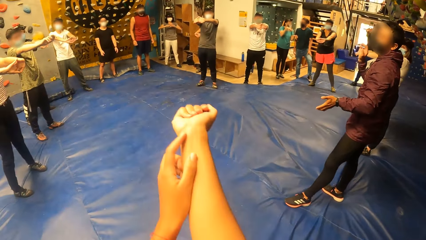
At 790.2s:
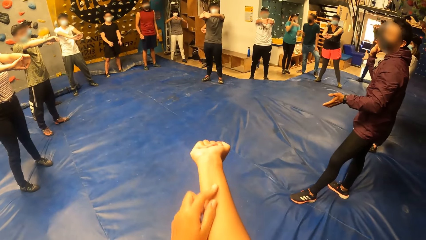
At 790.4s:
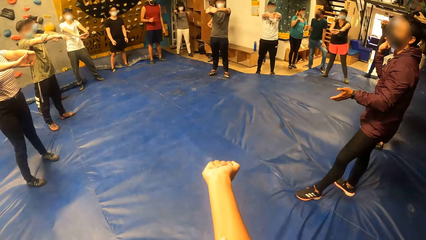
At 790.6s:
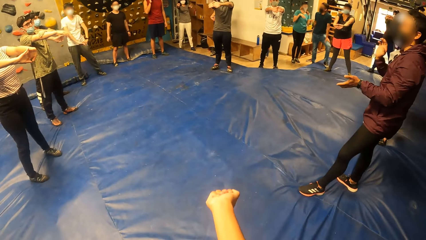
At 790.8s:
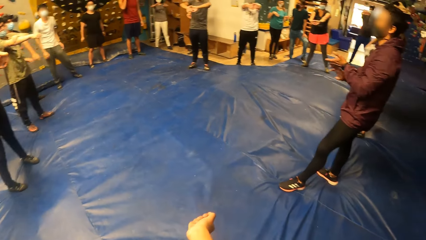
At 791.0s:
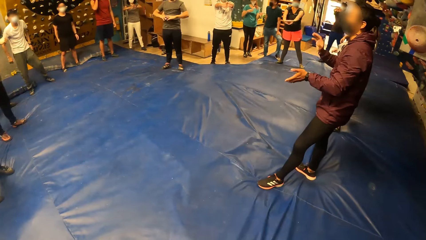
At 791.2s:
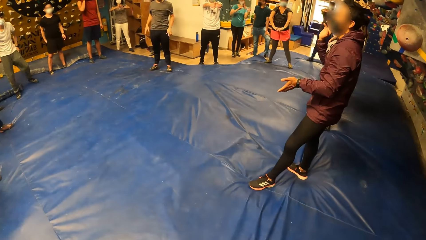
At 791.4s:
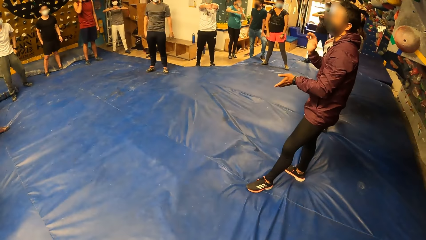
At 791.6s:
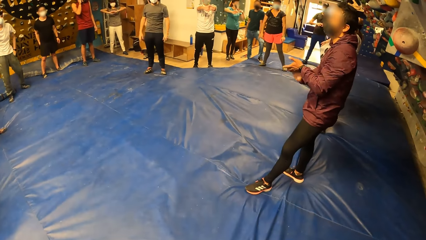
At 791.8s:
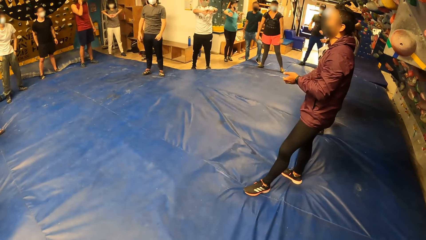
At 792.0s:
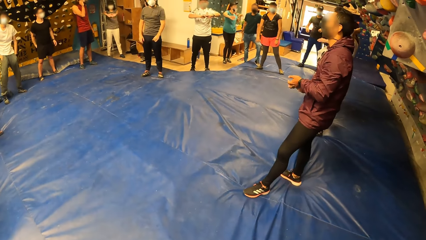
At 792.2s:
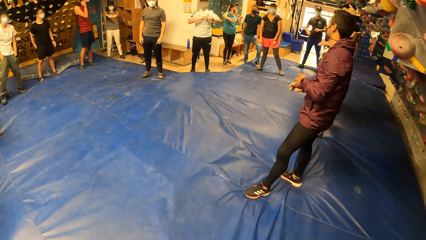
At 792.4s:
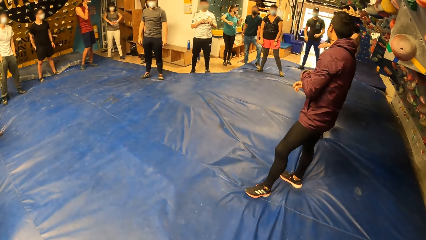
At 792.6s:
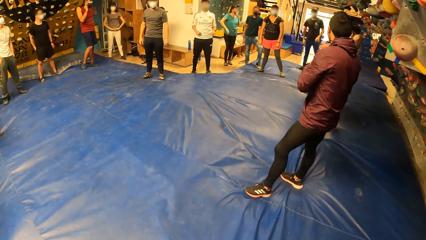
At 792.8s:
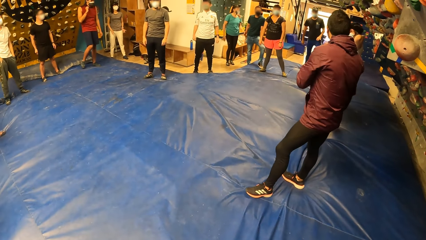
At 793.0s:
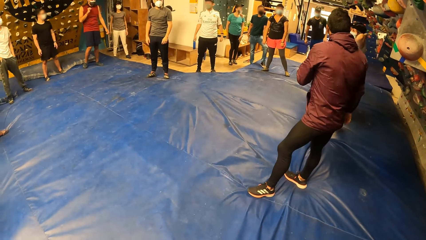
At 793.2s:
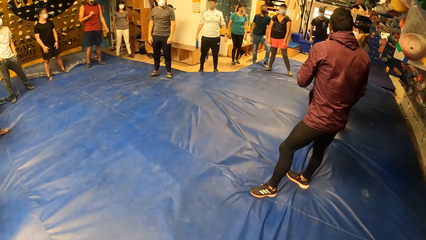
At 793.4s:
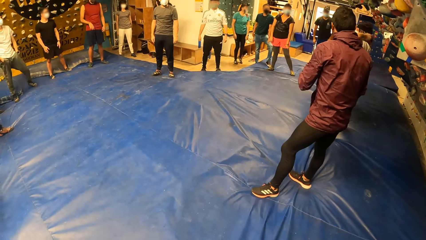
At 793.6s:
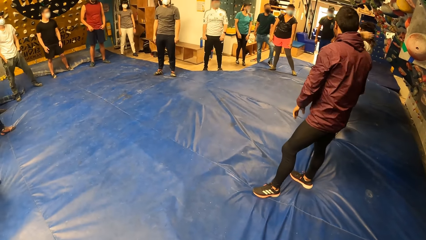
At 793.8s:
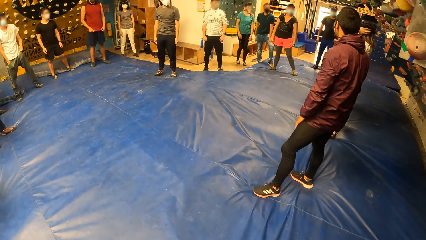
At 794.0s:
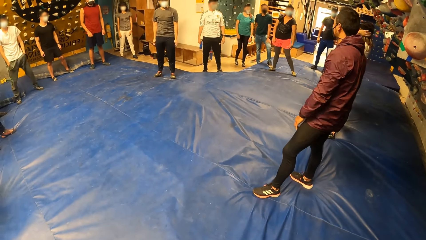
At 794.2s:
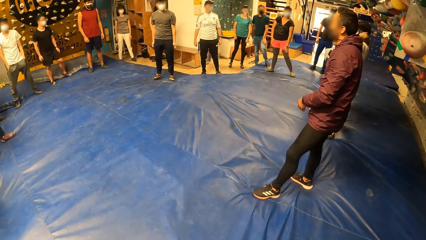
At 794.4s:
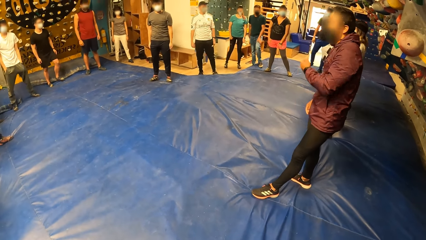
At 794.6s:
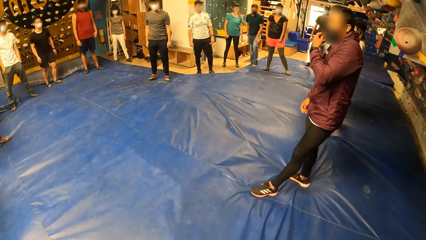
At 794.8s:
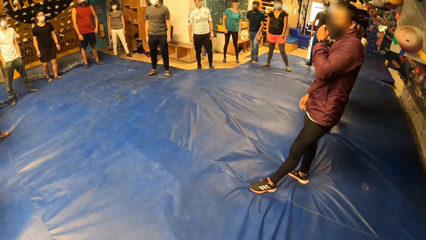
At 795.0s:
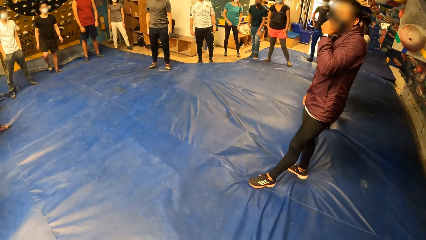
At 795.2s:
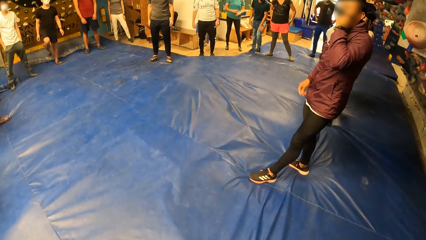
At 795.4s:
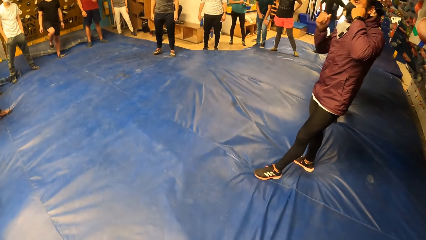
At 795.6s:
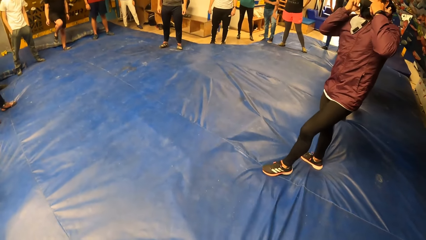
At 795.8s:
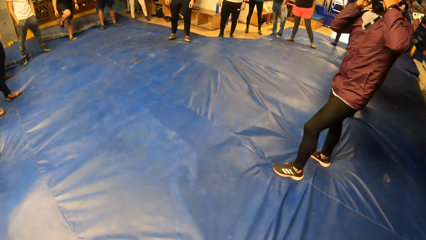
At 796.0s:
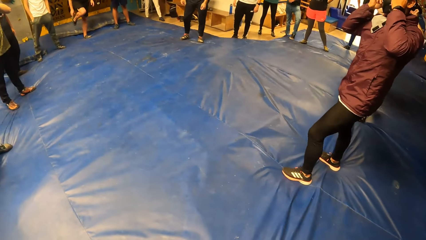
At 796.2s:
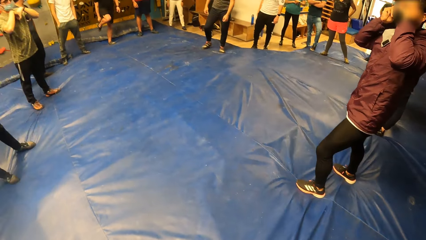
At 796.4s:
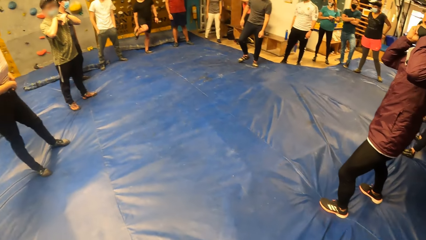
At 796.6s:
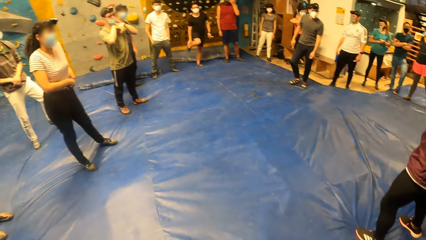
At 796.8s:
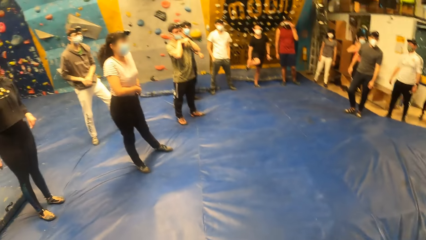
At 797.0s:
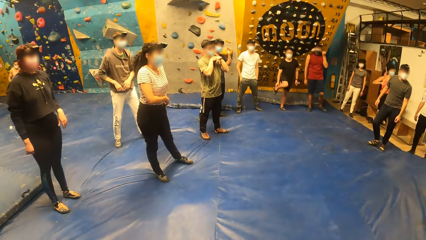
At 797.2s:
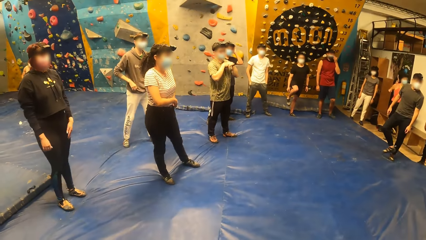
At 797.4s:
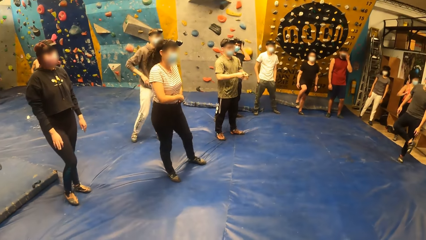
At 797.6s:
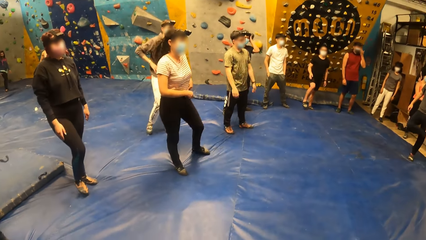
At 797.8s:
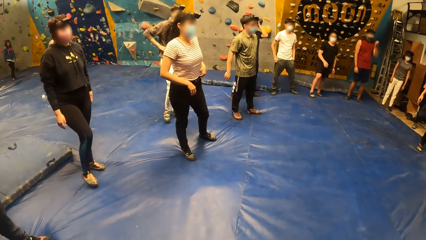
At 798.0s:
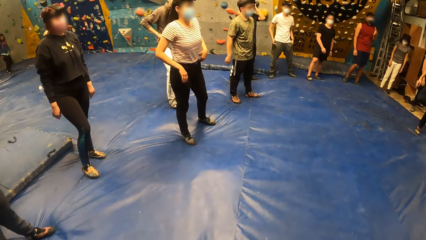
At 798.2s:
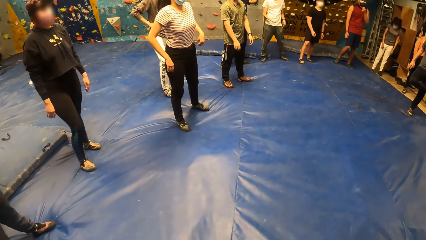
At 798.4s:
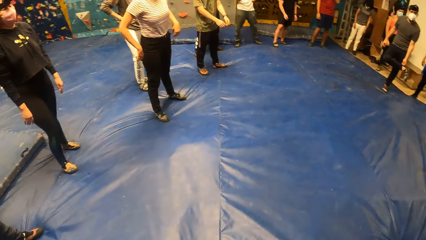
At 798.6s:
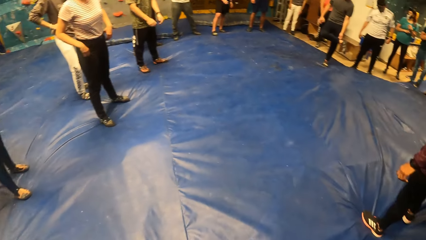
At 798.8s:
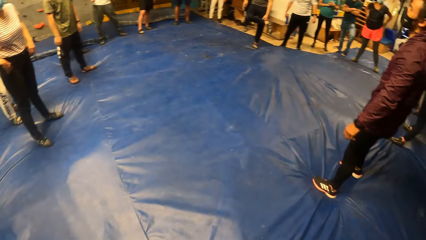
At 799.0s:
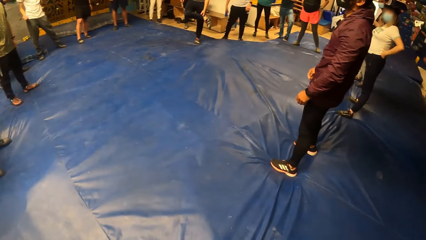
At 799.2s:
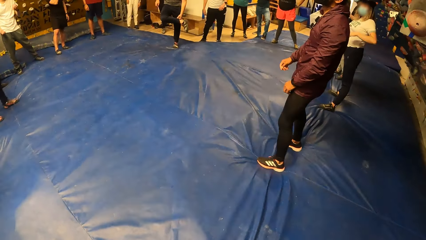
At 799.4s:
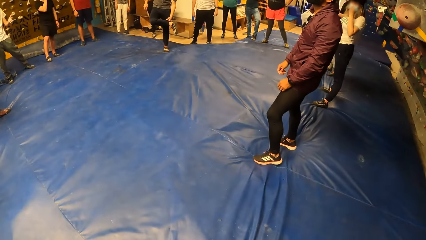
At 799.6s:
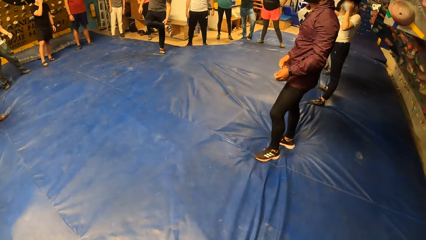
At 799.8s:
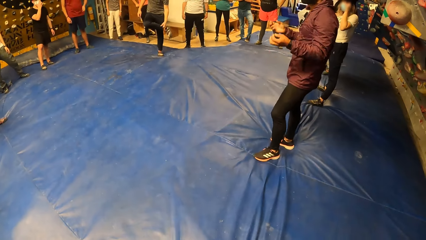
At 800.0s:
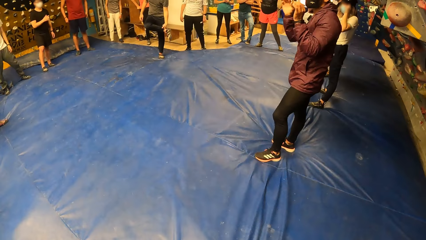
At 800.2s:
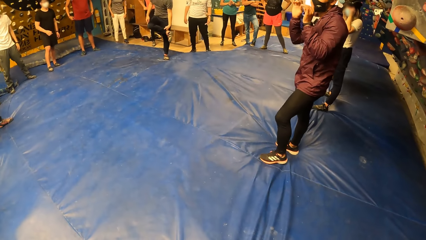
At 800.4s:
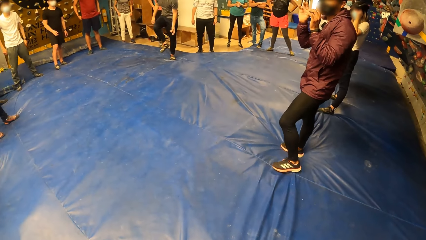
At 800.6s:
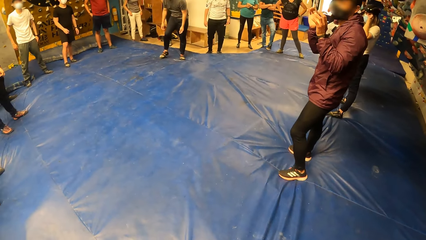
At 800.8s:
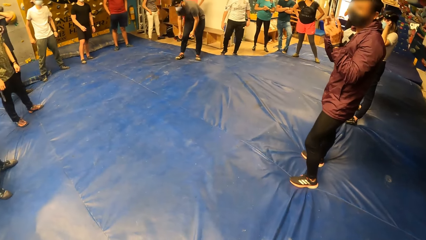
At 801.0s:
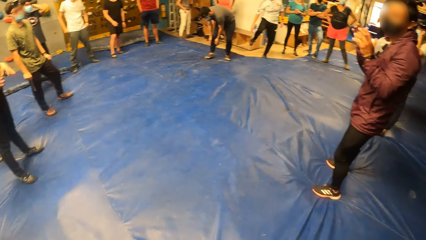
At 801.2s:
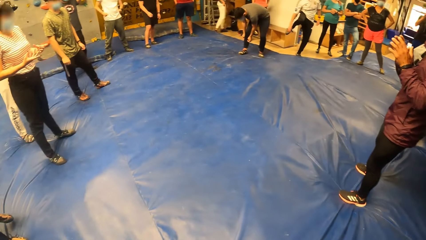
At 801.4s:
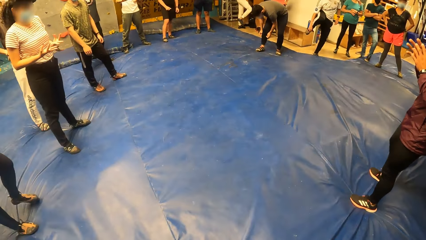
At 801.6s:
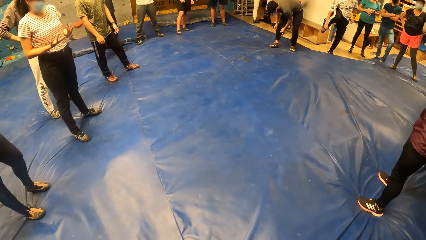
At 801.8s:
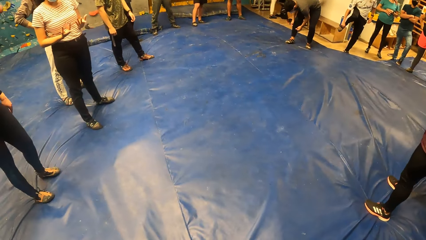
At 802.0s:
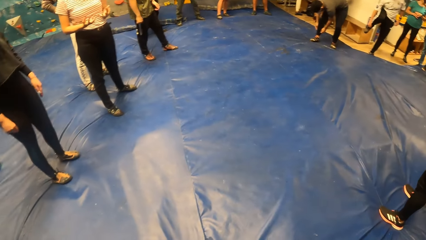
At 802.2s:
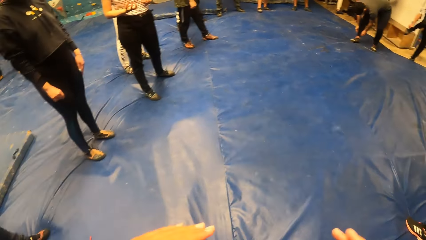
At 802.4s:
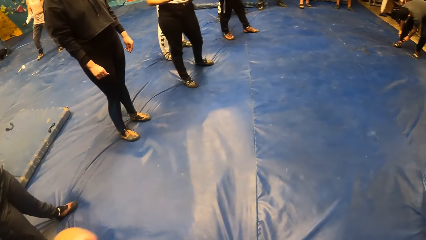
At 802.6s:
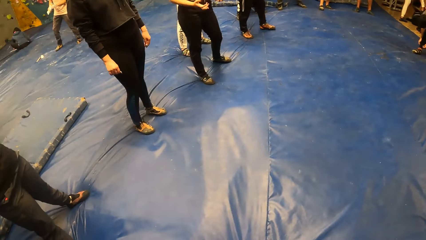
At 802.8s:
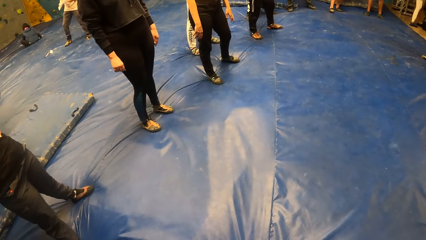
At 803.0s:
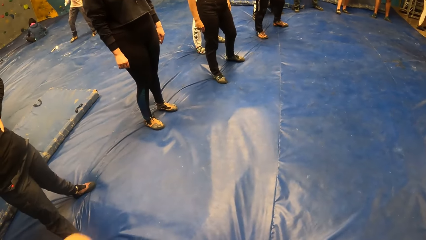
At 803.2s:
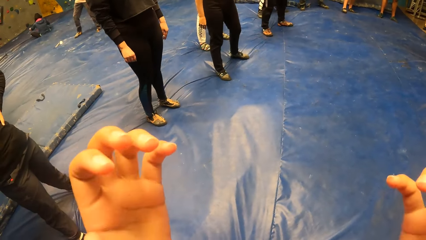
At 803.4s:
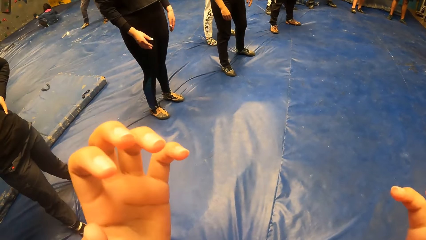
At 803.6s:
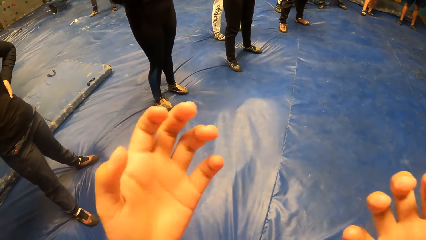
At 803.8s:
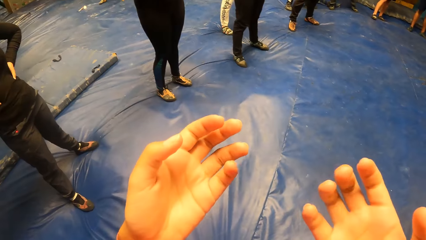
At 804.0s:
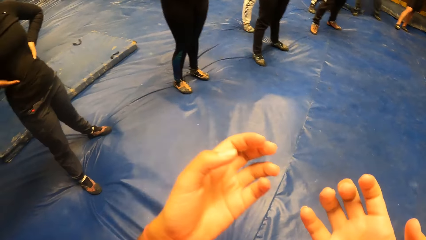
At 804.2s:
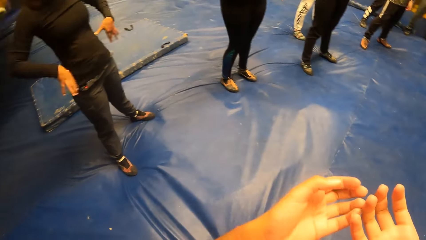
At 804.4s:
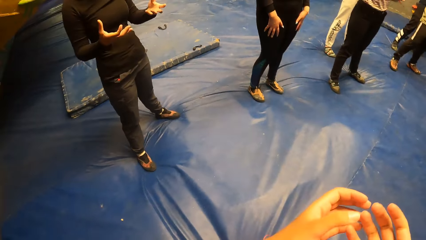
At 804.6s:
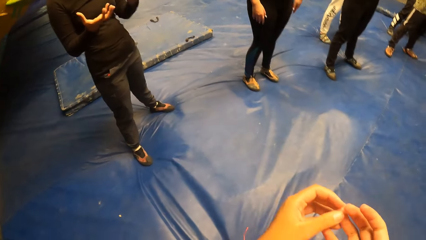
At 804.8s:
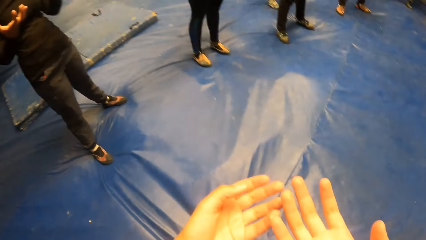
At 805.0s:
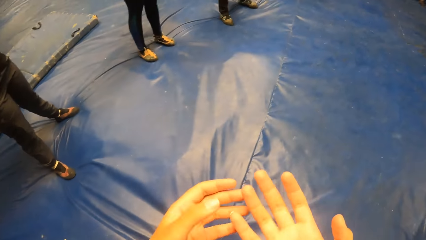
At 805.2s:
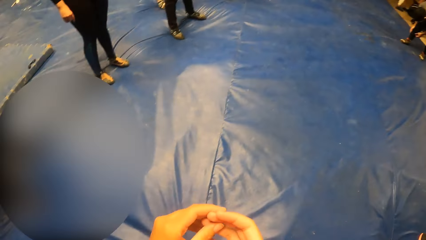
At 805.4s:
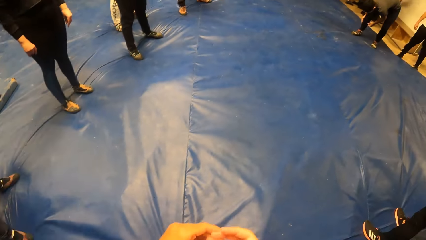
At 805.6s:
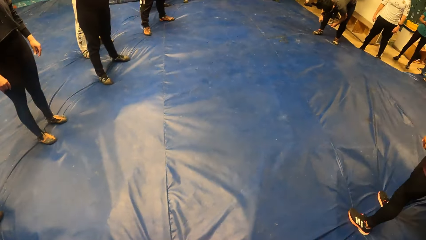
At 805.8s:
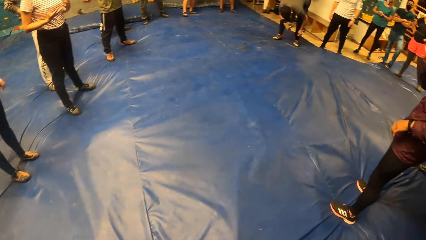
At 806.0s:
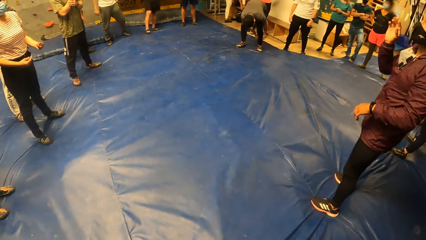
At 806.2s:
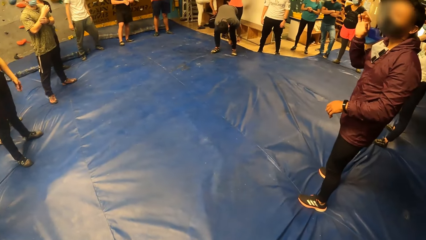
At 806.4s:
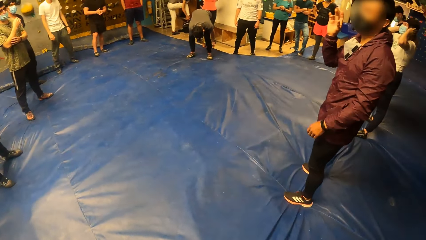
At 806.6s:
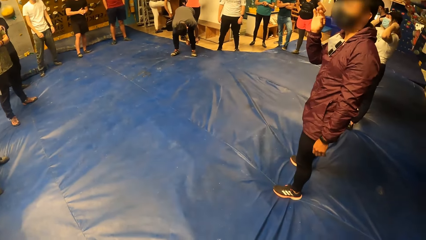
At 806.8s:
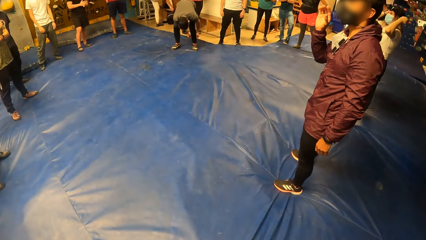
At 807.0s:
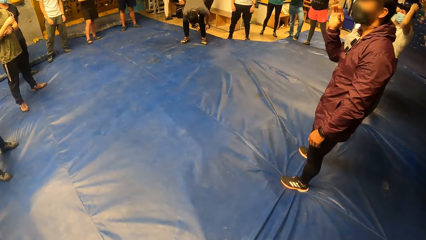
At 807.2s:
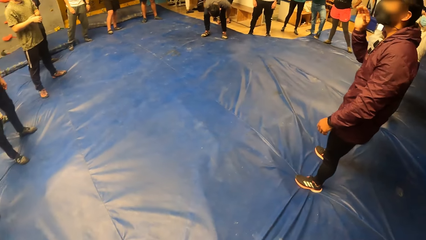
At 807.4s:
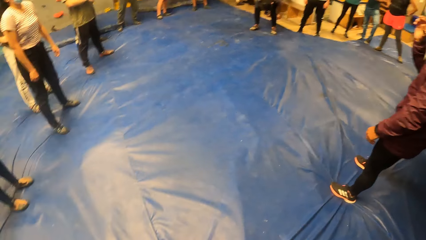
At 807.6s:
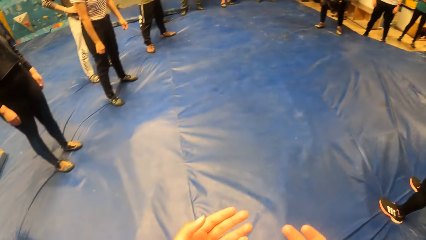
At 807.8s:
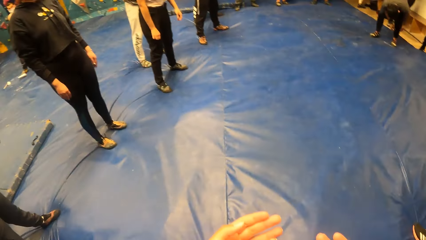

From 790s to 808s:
The camera wearer lowers the hand. They look around. A man adjusts a sneaker with his right hand. The camera wearer raises a hand. They touch the fingers. They look around.
